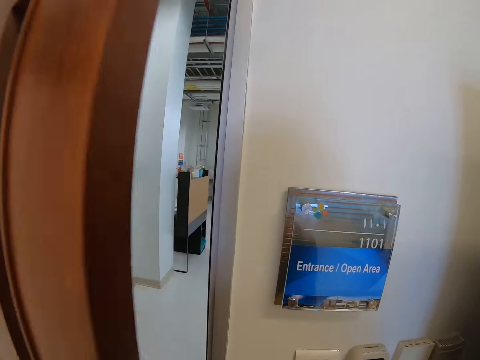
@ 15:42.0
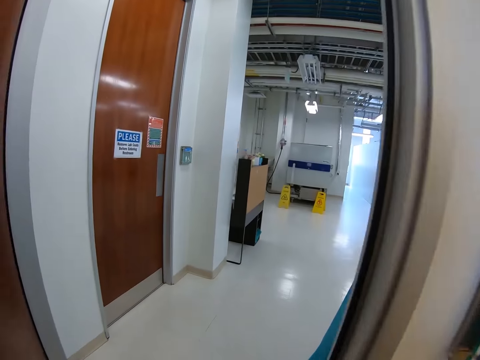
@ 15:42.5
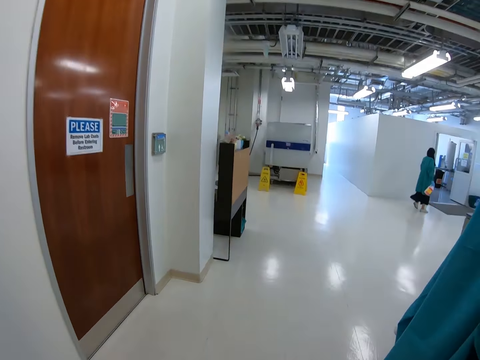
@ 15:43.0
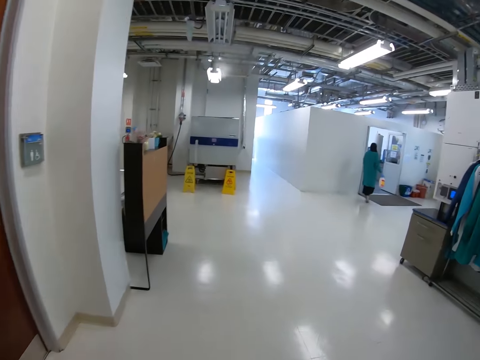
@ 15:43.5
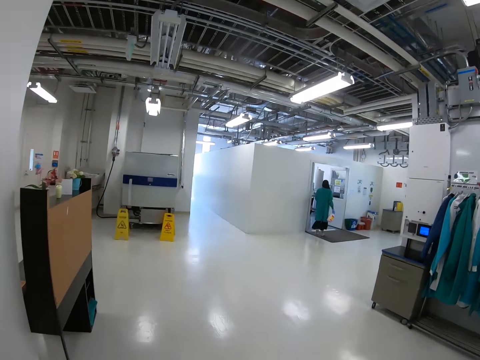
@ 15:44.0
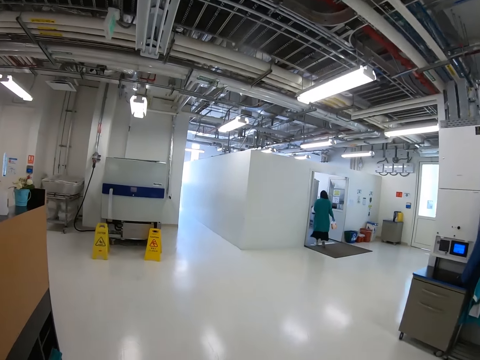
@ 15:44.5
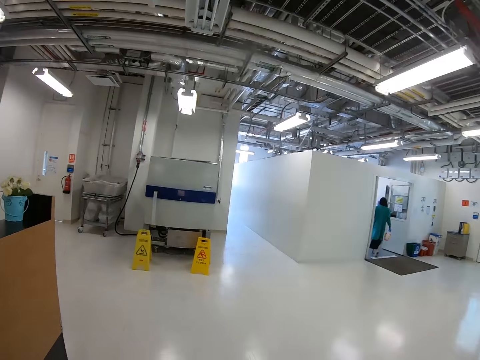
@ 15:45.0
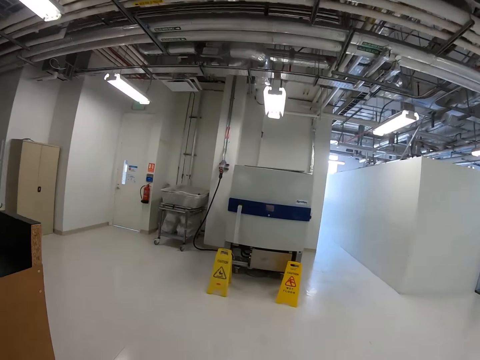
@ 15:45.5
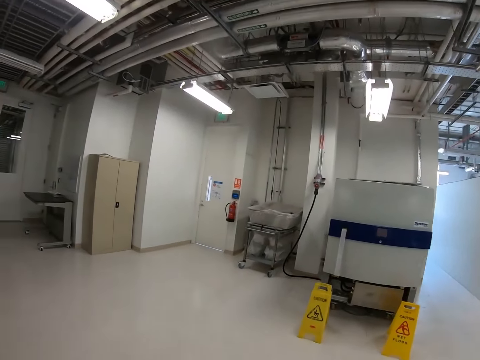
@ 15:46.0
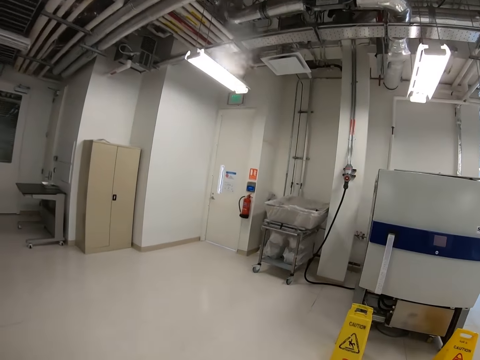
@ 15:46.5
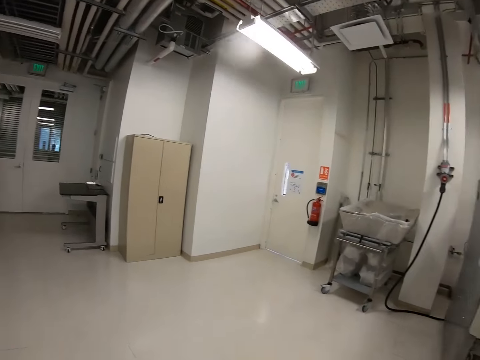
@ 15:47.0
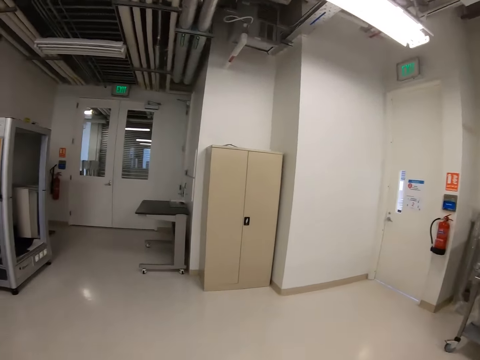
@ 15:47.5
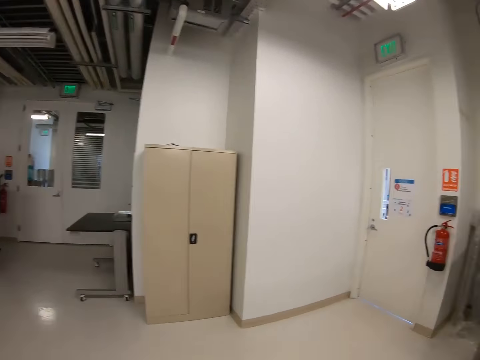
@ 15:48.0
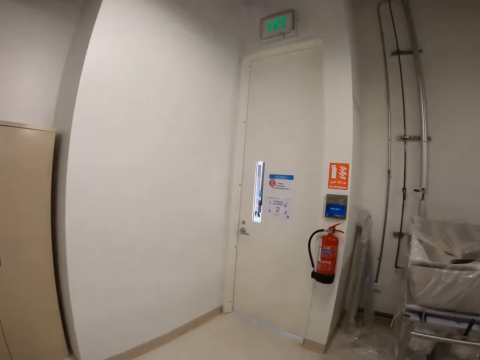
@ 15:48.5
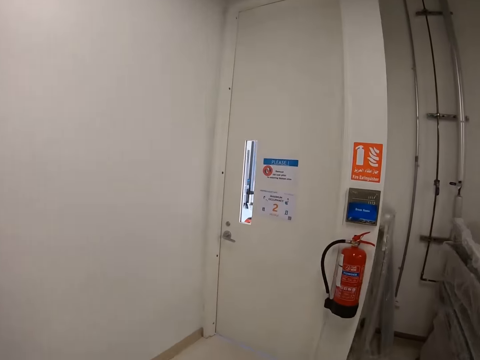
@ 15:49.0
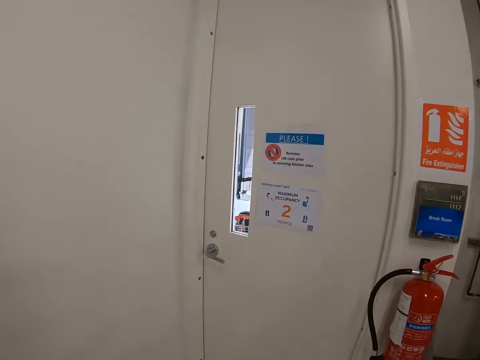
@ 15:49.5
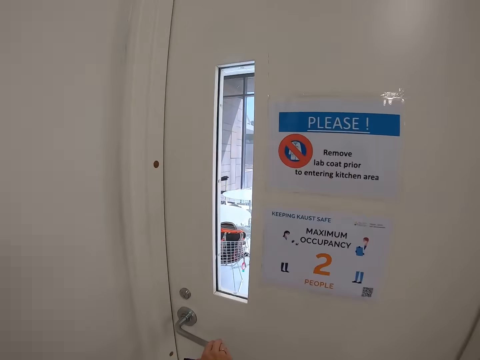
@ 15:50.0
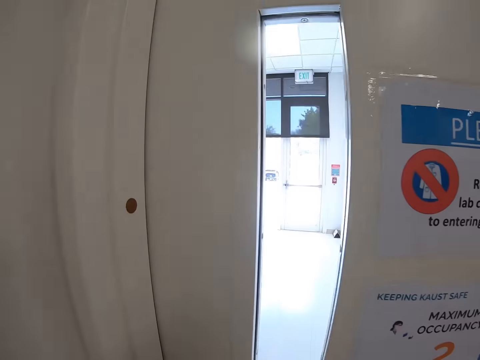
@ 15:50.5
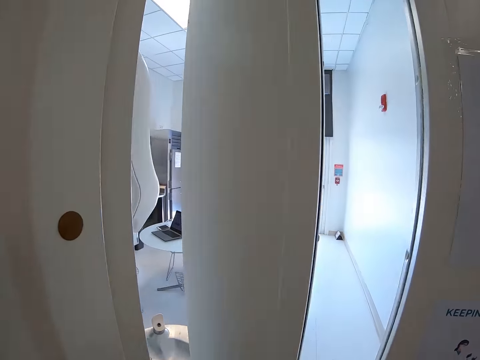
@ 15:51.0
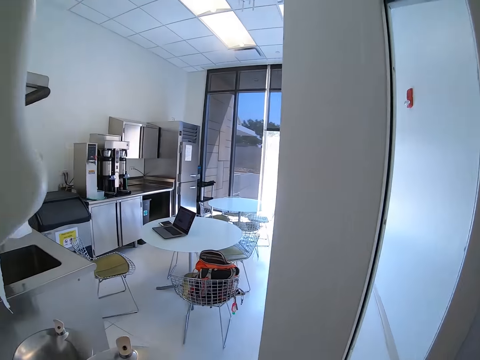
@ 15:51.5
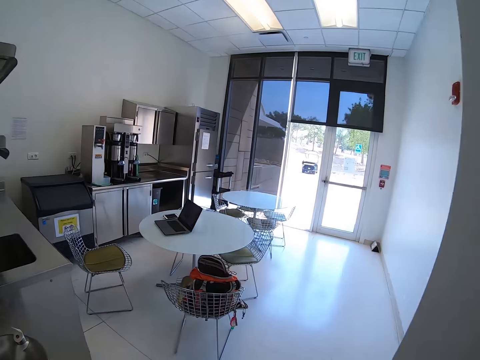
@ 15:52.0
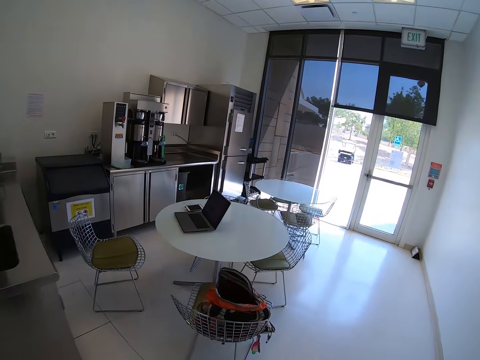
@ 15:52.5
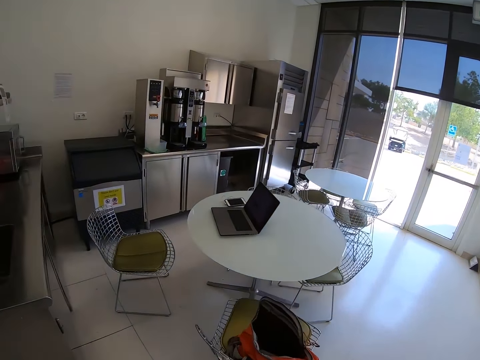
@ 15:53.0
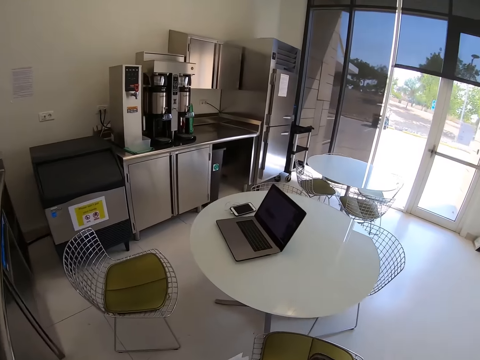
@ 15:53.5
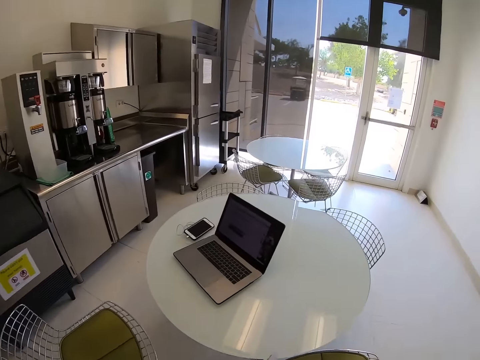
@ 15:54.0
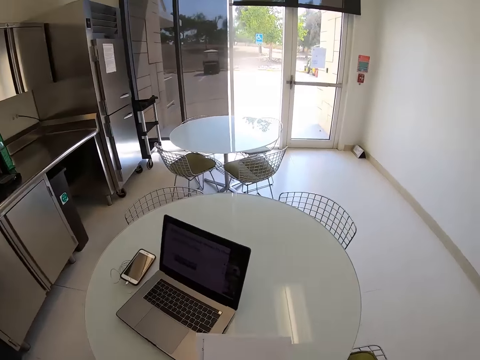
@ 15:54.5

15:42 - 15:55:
The camera wearer opens the door. They walk out of the room. They open the door. They walk in another room.

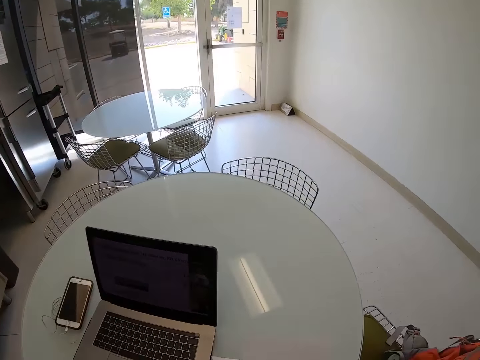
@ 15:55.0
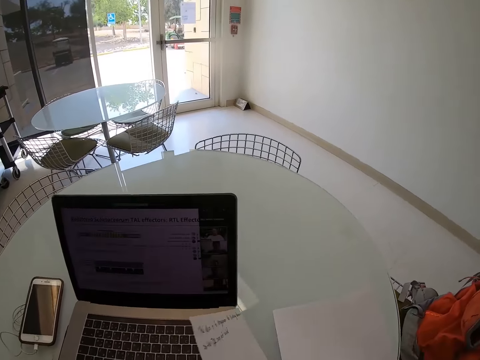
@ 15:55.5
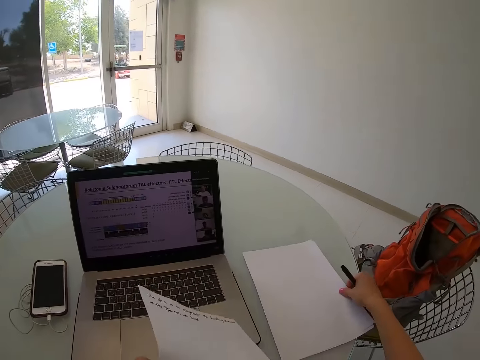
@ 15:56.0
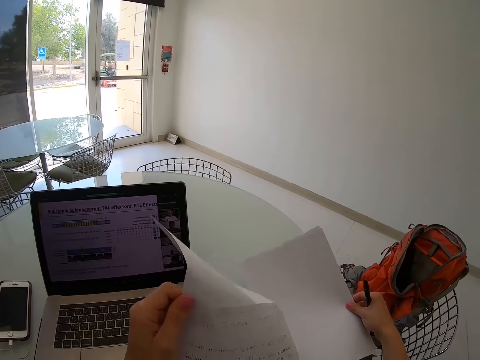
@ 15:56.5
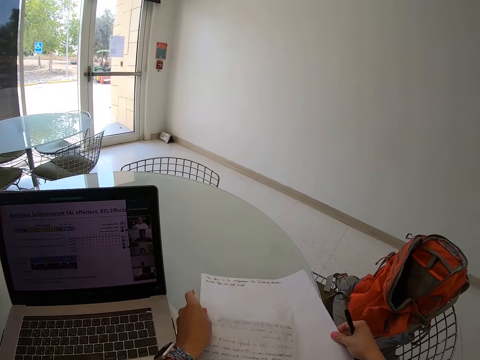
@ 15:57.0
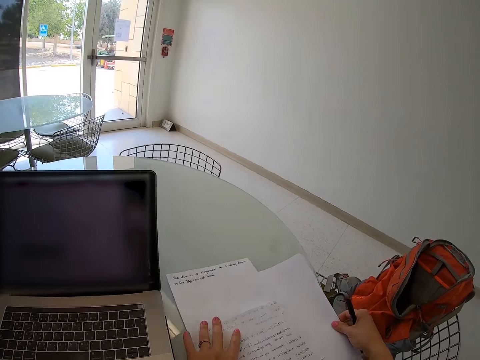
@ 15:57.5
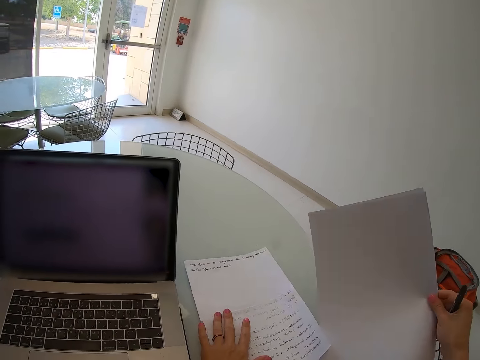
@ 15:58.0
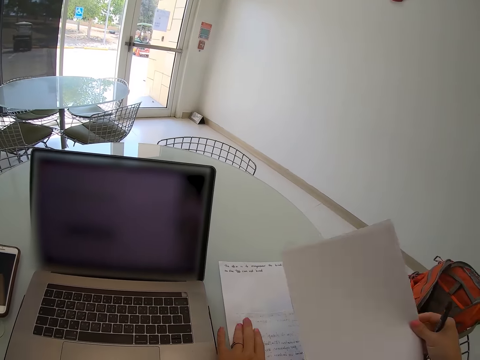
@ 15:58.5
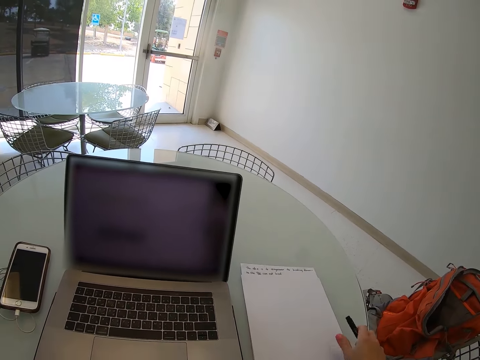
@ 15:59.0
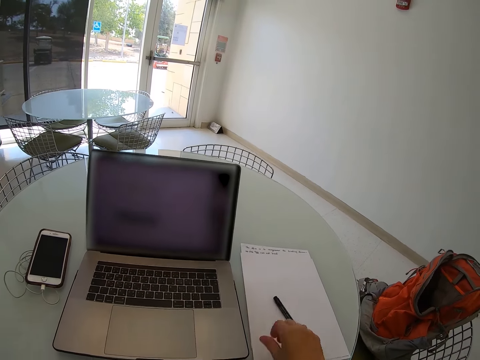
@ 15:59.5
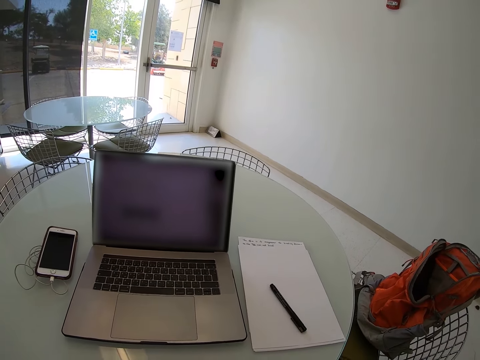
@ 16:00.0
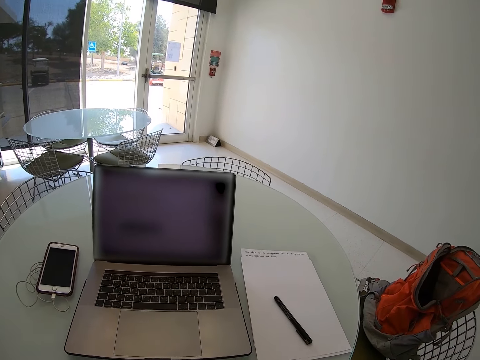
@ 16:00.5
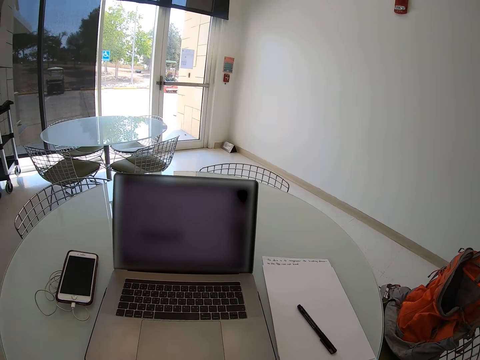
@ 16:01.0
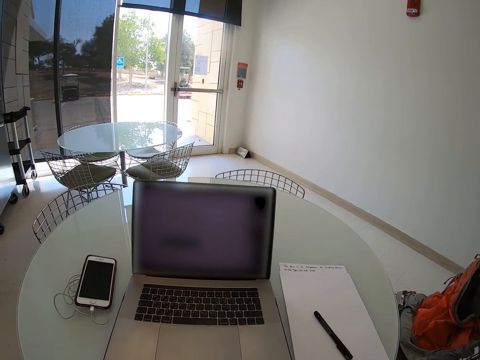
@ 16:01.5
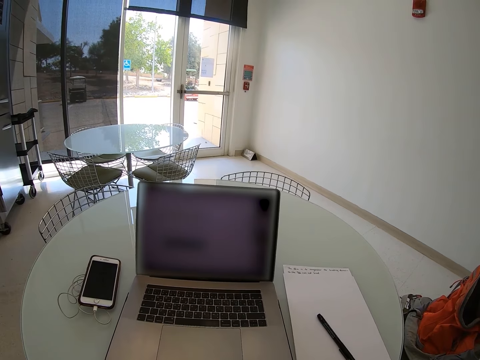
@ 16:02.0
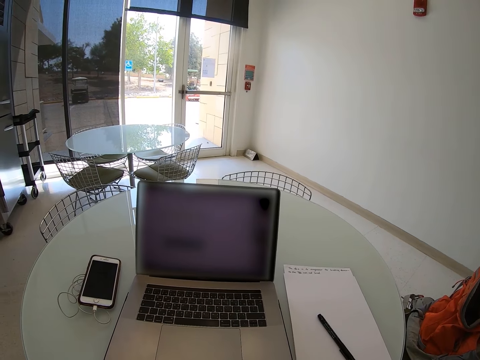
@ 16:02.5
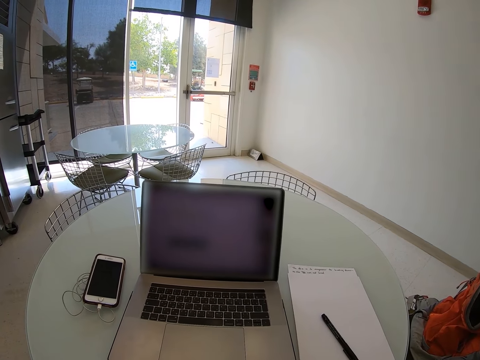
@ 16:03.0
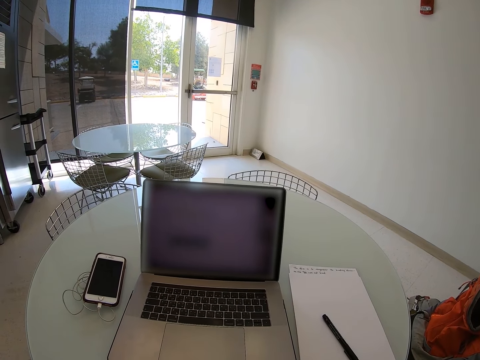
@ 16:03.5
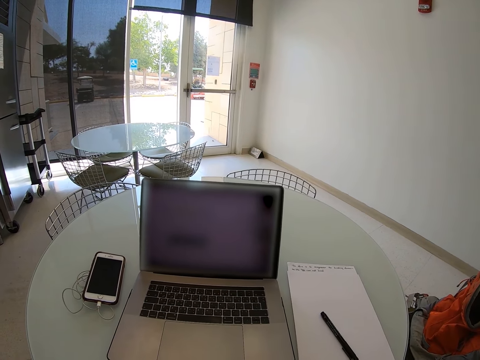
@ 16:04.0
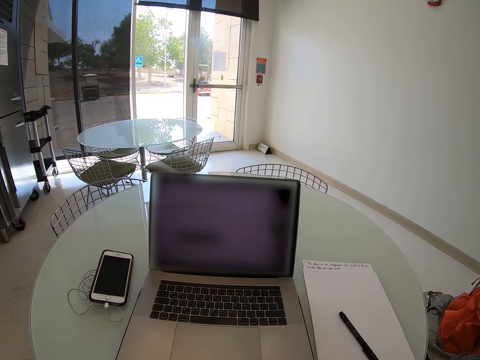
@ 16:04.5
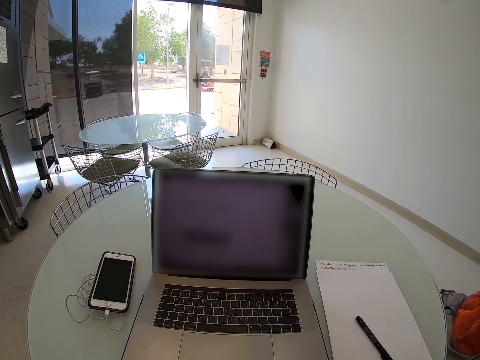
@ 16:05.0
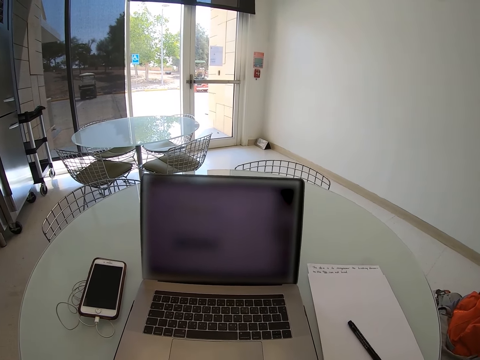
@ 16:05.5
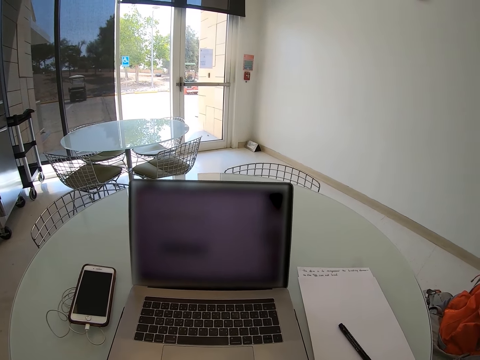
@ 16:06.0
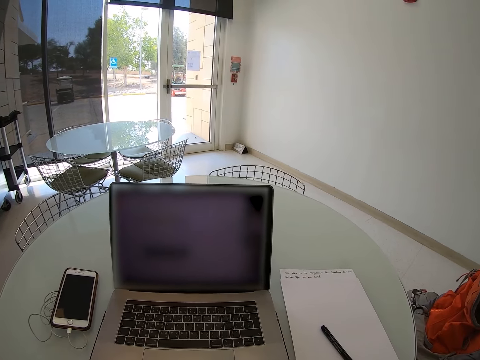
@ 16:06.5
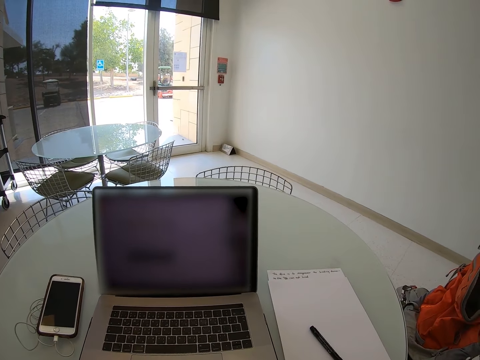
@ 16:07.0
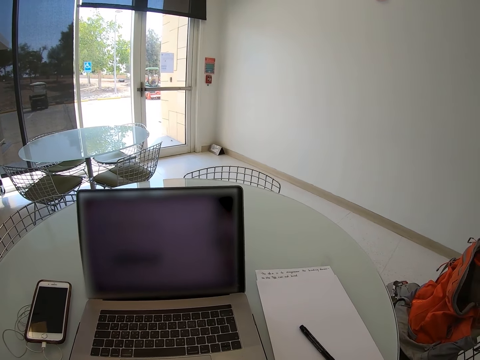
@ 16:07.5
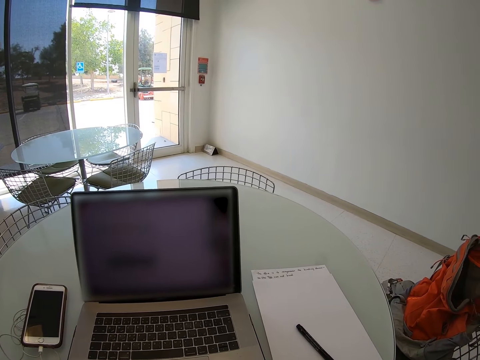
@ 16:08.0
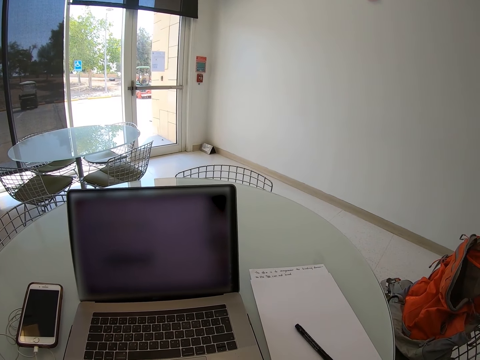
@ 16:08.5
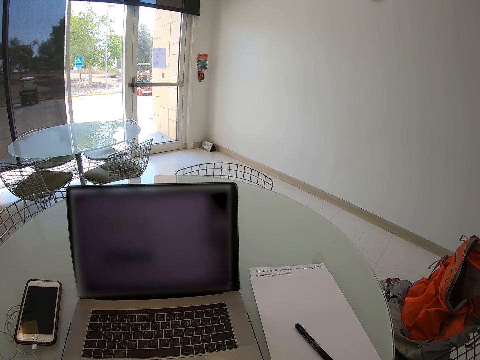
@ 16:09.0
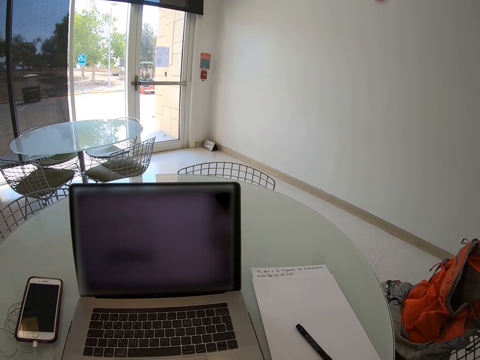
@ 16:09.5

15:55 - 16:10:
The camera wearer puts the blank notepaper on the table. They put the written notepaper on the table. They put the pen on the paper on the table. They stand on the floor.
